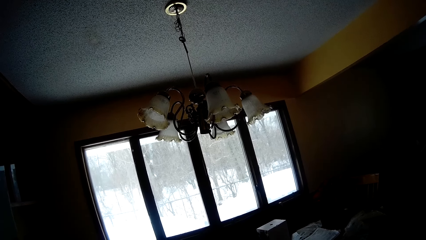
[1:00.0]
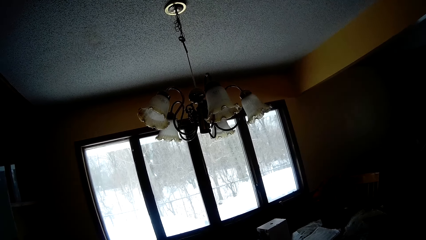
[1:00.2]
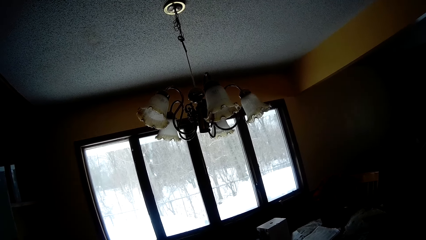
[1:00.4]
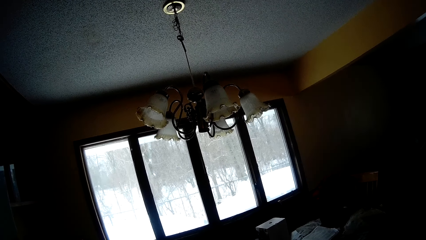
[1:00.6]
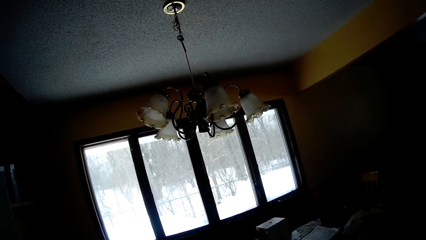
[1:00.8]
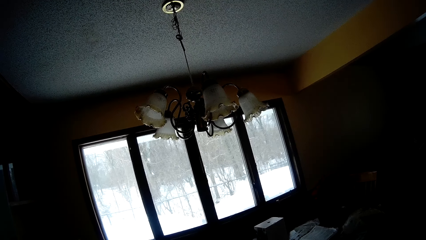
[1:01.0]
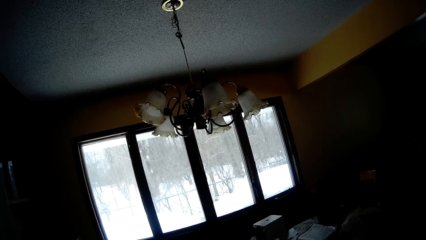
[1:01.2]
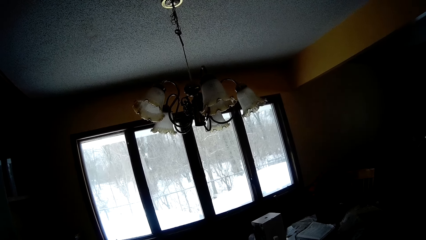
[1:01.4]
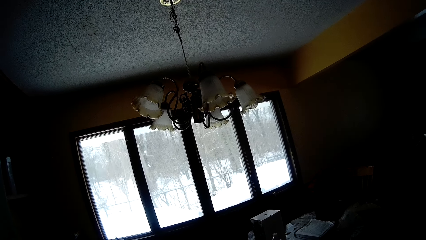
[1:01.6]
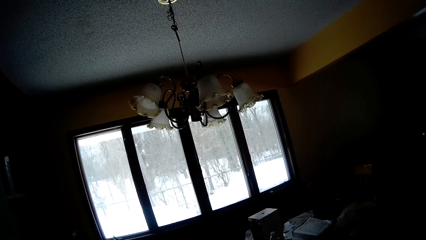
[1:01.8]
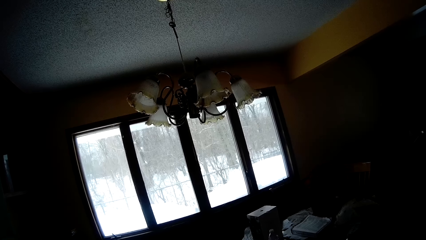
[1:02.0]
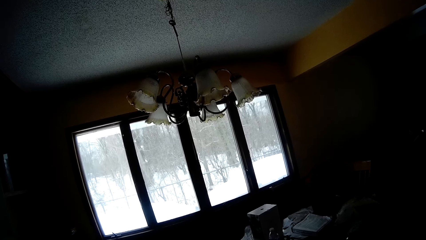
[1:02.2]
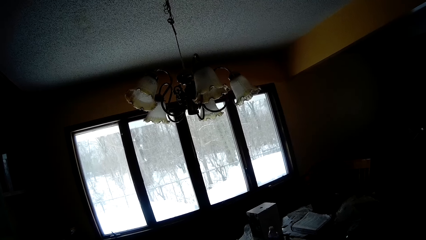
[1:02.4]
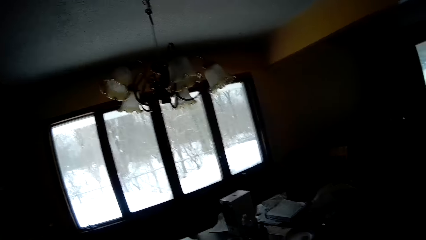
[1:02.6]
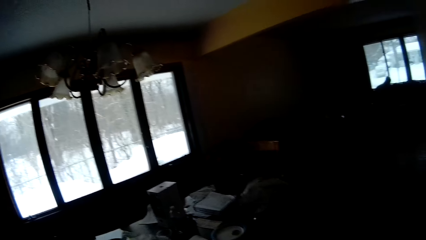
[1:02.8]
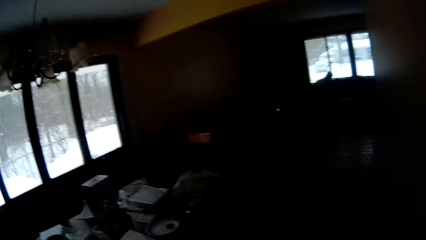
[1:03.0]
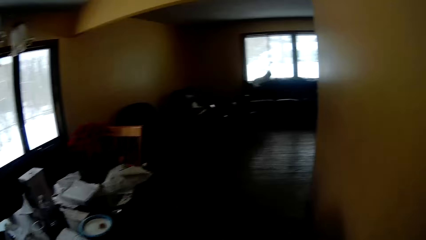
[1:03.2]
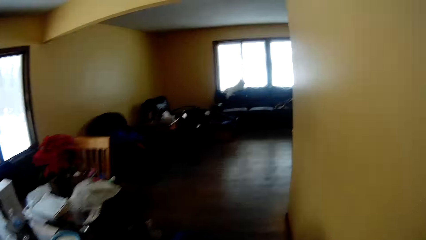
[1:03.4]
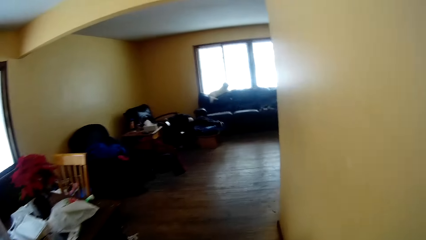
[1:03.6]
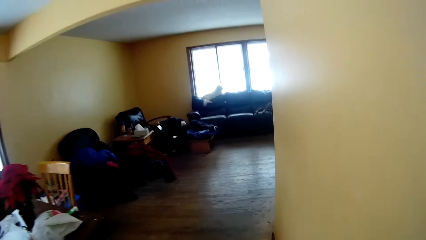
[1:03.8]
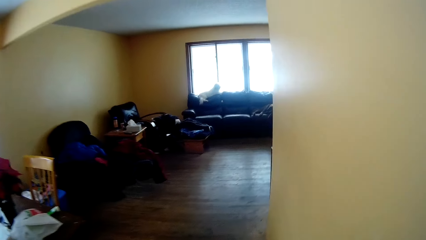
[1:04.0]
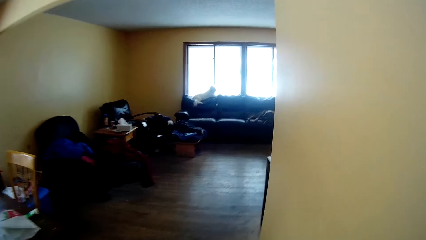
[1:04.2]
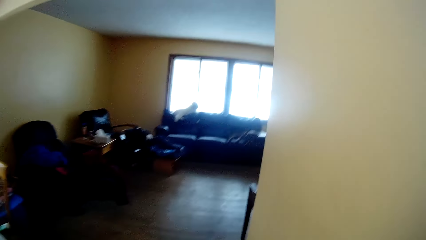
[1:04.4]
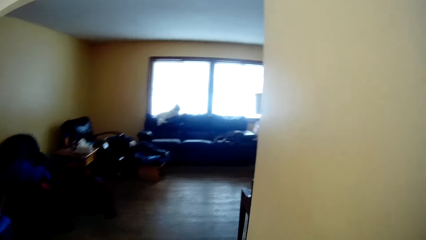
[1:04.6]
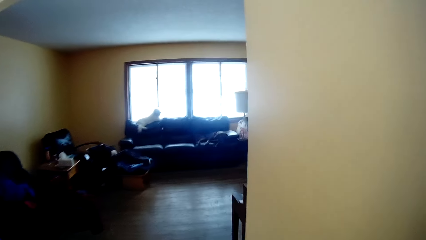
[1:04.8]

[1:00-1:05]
The camera wearer stands in the house. They look around the room and walk around the house.

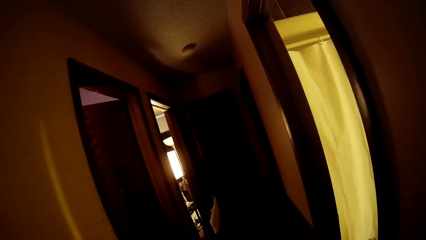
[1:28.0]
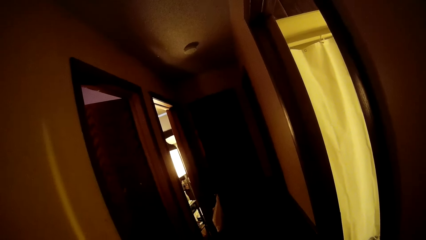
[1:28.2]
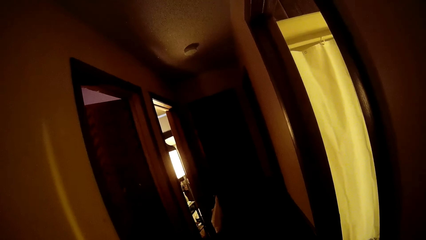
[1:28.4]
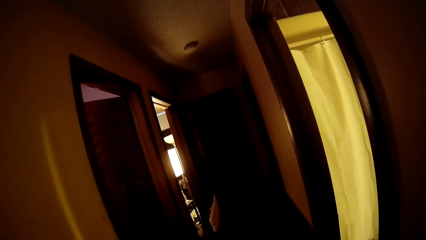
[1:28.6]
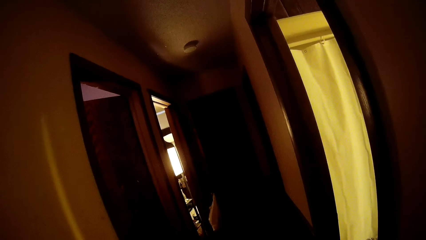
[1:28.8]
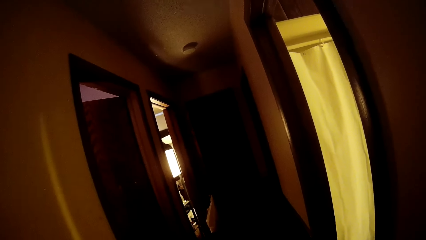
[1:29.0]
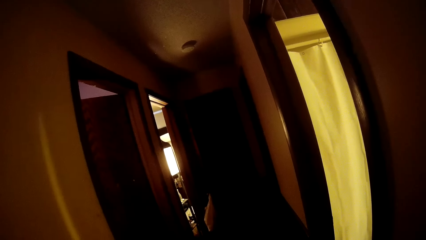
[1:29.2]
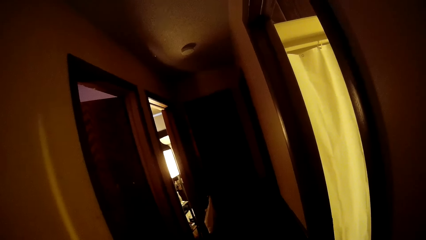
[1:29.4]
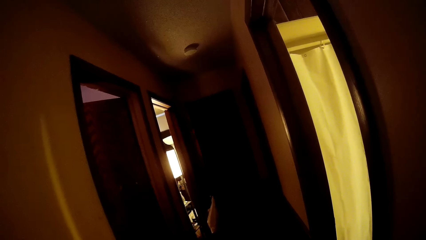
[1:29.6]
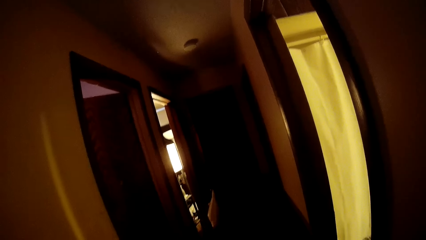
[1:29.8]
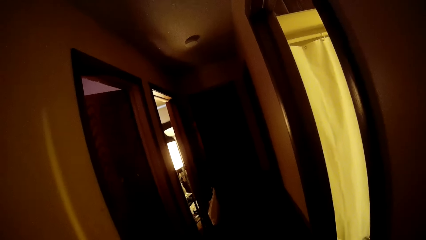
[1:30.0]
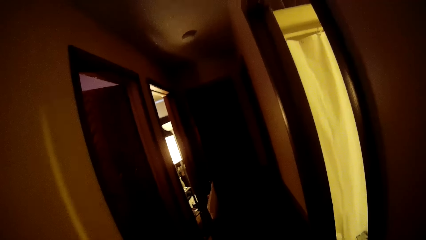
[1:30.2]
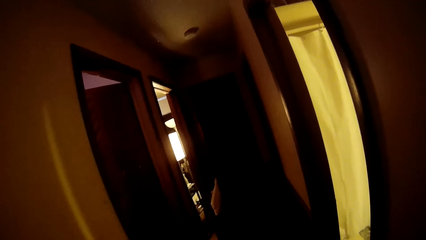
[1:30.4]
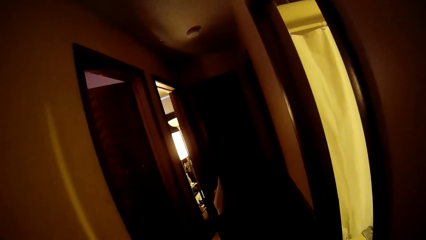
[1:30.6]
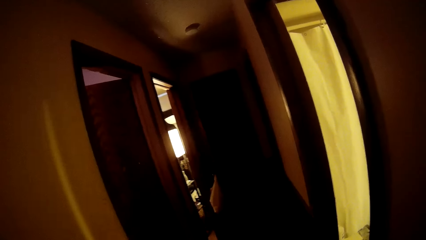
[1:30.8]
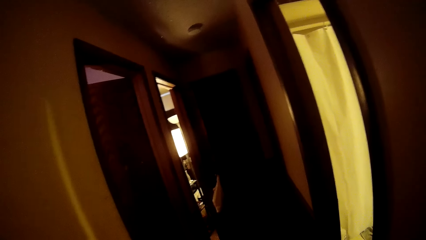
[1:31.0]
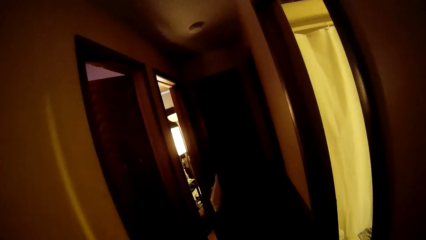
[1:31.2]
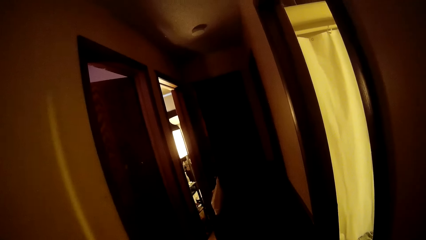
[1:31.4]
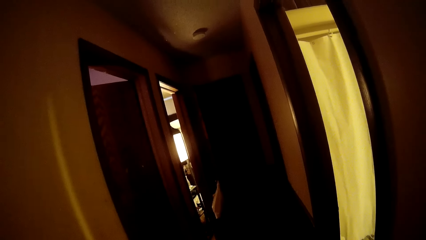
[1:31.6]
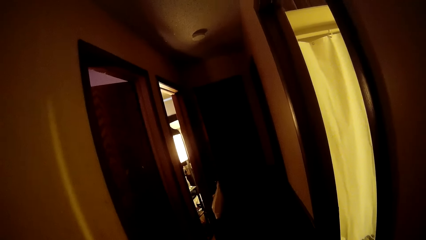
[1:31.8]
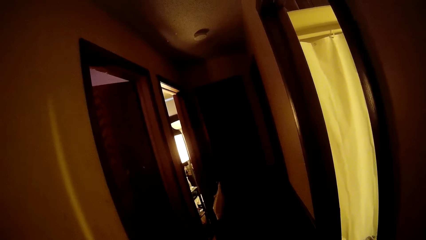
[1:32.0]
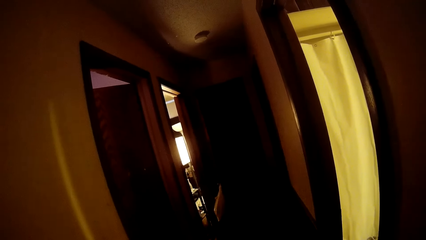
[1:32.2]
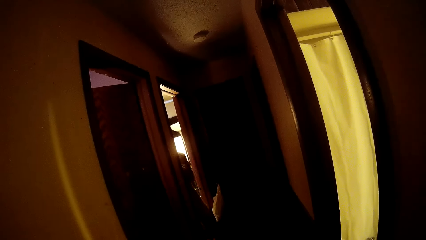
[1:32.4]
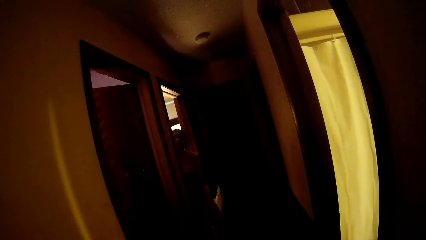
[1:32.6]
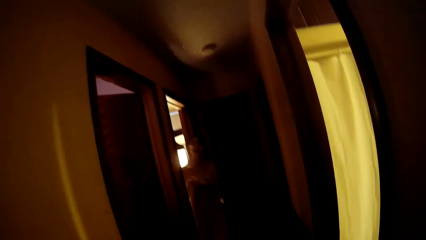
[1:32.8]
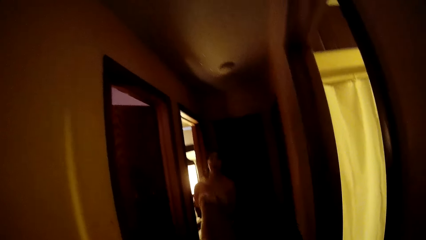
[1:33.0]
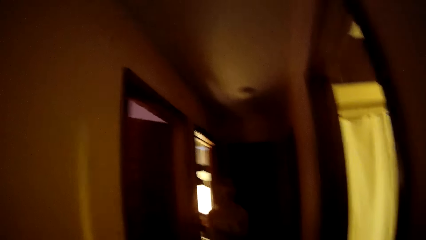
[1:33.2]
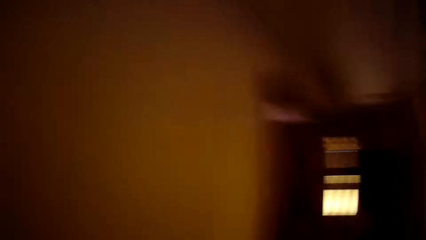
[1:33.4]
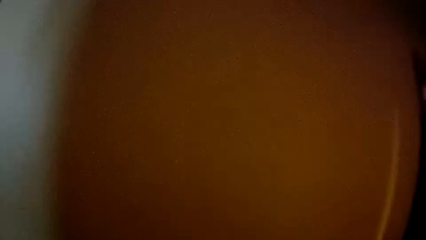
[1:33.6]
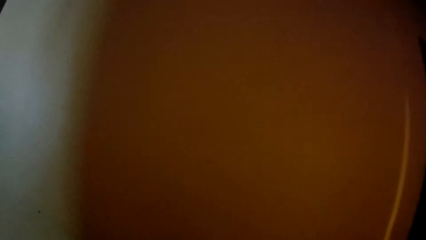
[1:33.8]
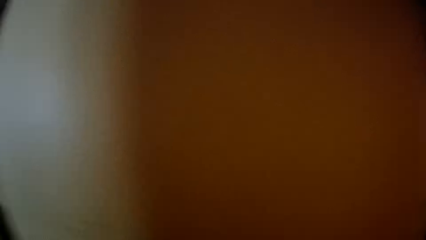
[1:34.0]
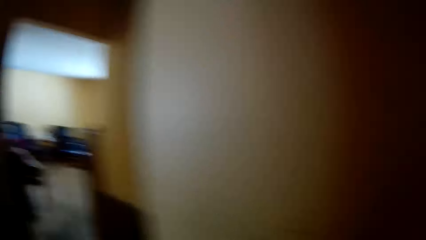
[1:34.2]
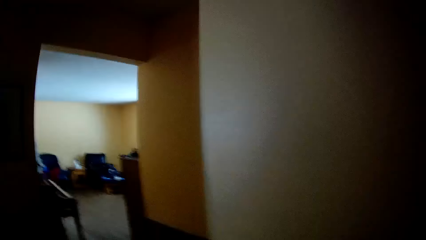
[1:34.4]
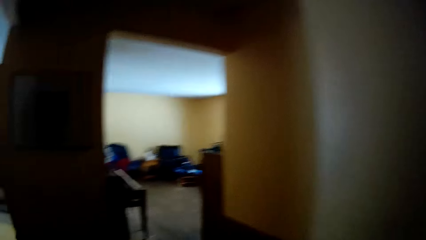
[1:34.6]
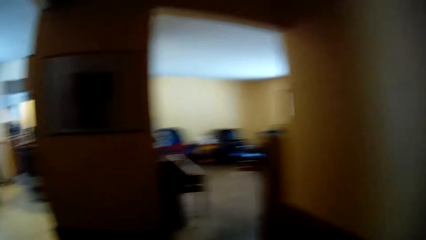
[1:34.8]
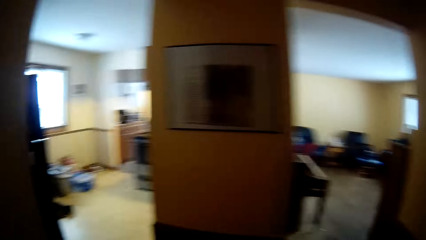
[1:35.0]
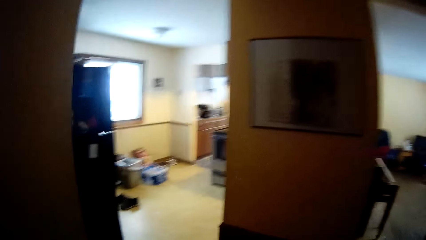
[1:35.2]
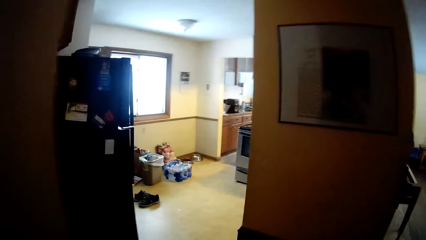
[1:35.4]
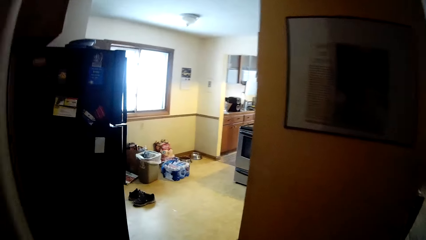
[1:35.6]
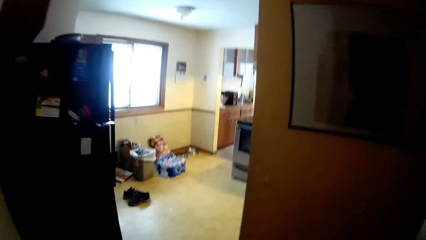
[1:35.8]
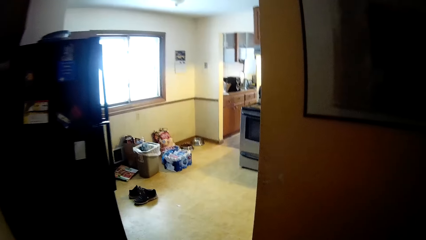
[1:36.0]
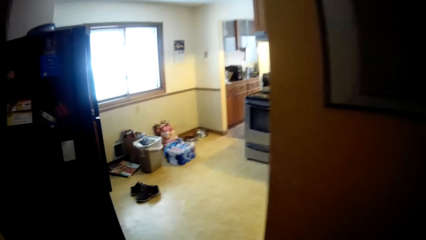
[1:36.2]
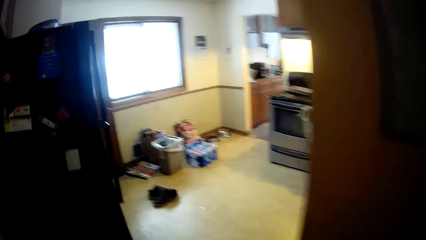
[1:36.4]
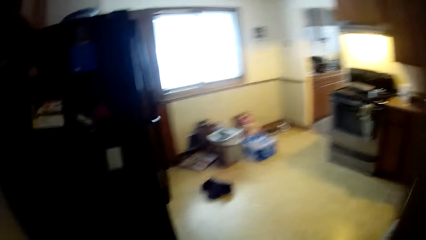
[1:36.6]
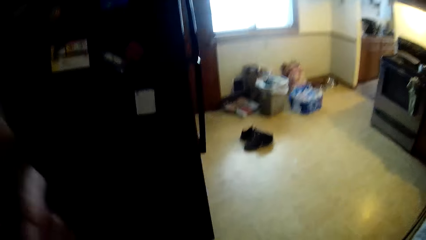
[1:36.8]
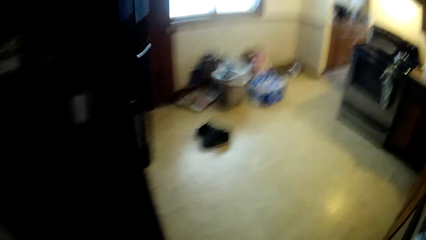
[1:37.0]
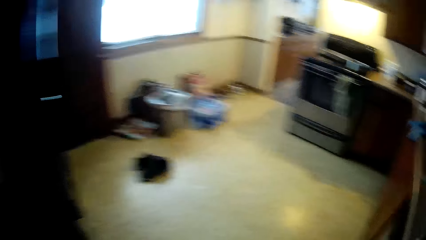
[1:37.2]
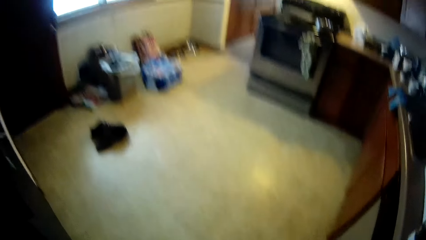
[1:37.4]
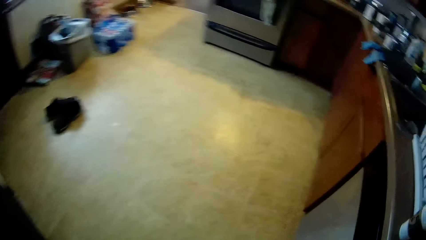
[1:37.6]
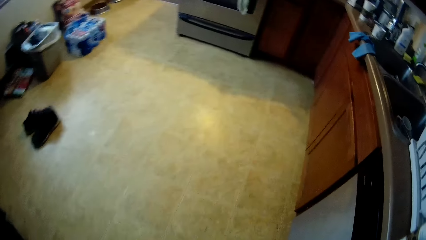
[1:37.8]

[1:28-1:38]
The camera wearer stands in the corridor. A woman comes out of a room. The camera wearer walks around the house. They move towards a kitchen.
